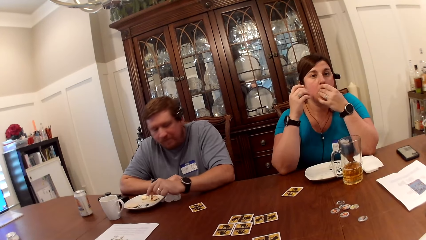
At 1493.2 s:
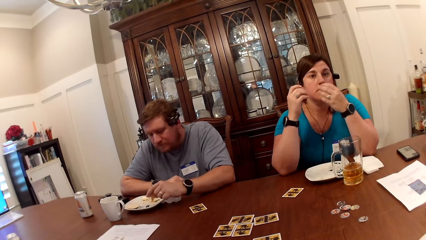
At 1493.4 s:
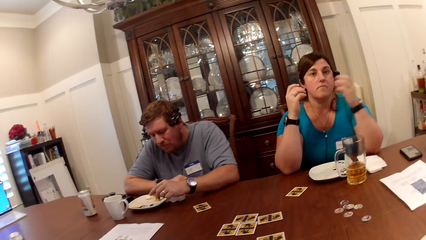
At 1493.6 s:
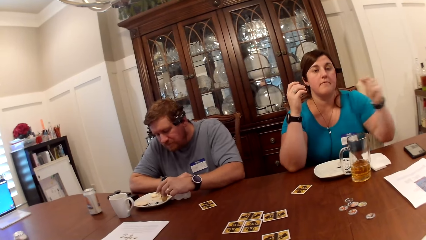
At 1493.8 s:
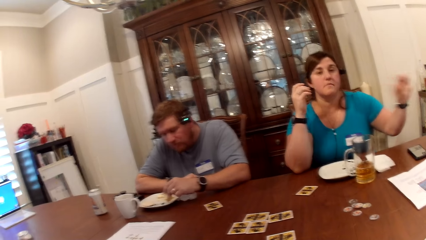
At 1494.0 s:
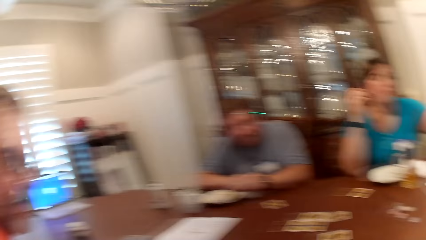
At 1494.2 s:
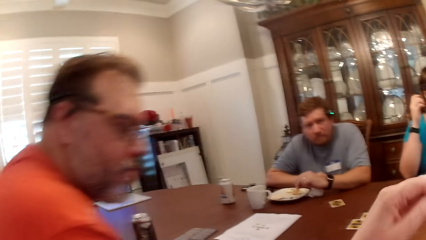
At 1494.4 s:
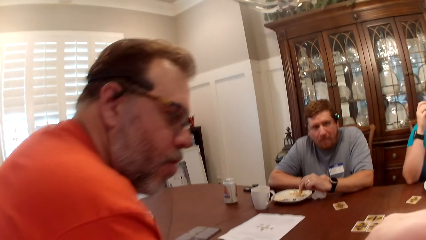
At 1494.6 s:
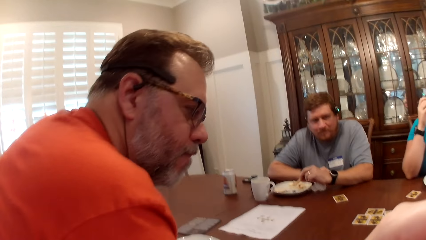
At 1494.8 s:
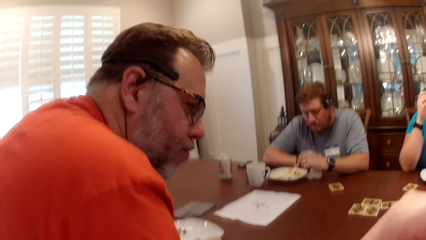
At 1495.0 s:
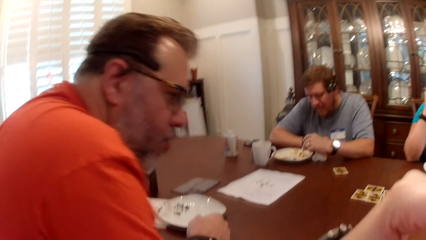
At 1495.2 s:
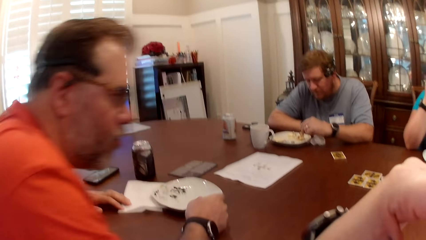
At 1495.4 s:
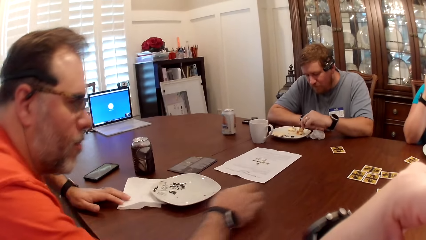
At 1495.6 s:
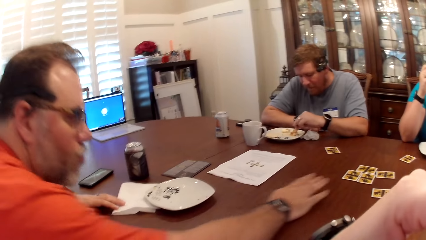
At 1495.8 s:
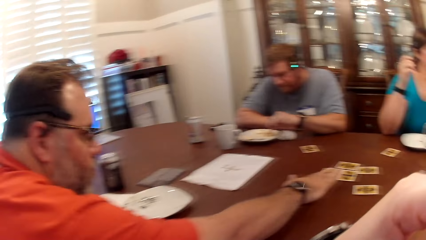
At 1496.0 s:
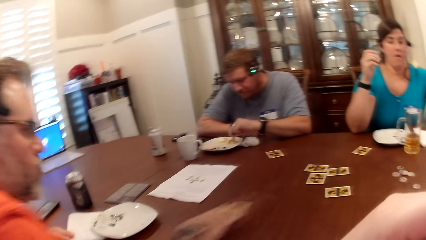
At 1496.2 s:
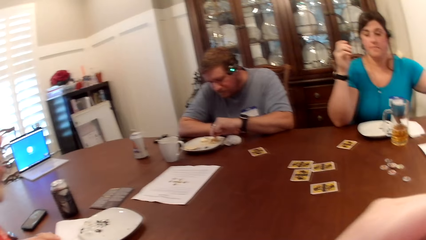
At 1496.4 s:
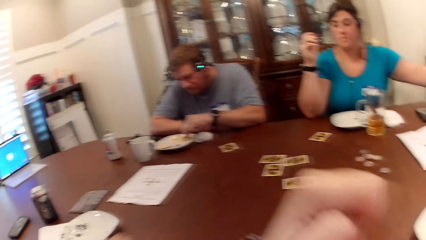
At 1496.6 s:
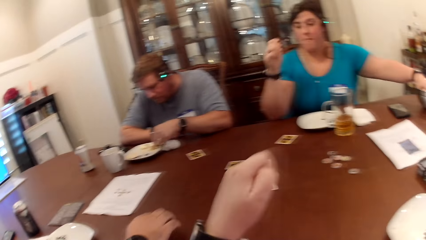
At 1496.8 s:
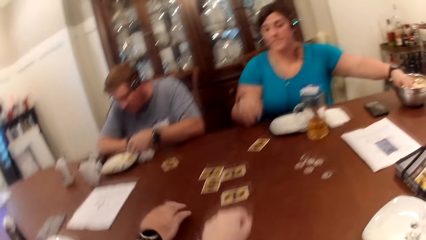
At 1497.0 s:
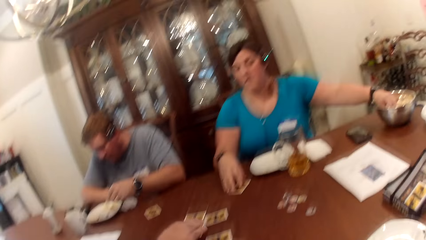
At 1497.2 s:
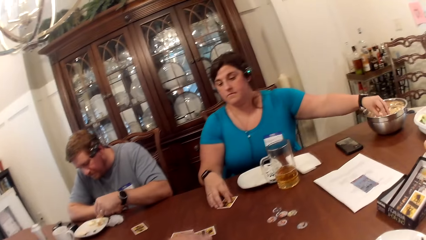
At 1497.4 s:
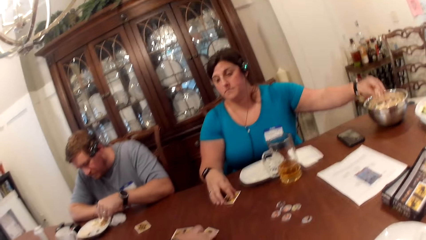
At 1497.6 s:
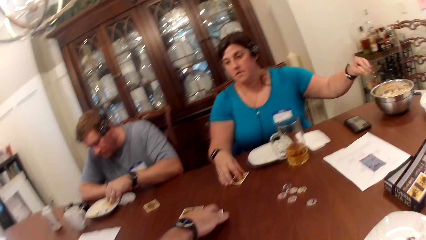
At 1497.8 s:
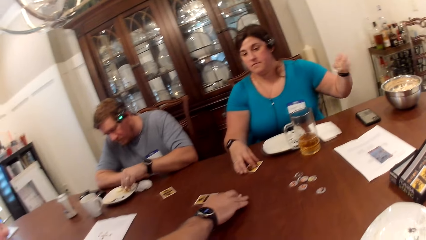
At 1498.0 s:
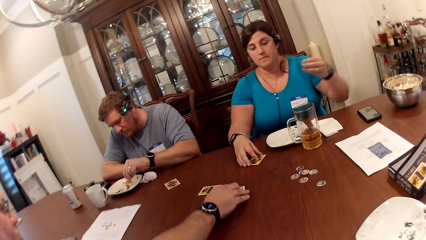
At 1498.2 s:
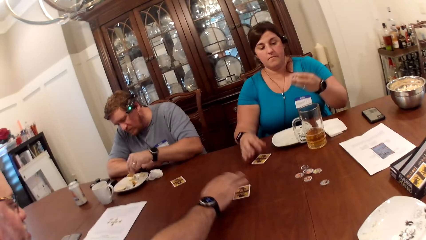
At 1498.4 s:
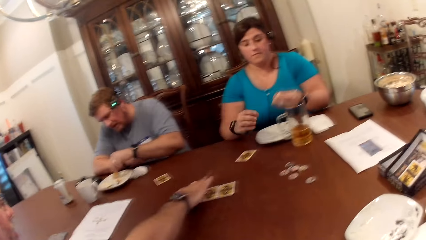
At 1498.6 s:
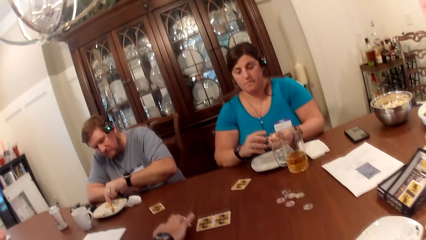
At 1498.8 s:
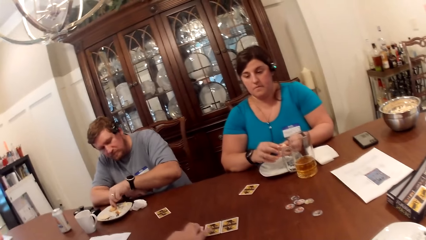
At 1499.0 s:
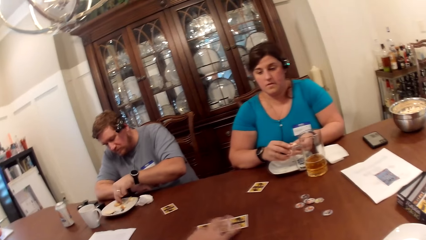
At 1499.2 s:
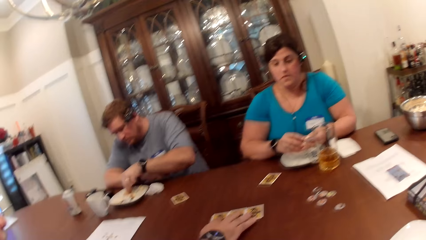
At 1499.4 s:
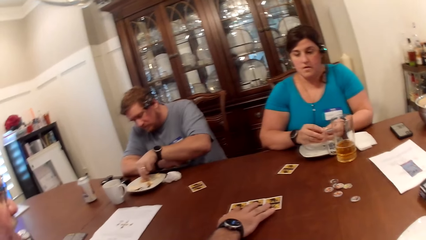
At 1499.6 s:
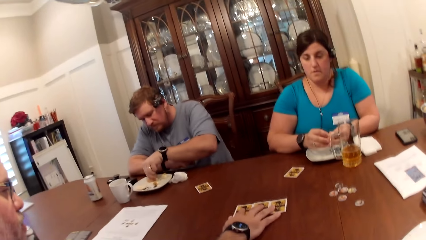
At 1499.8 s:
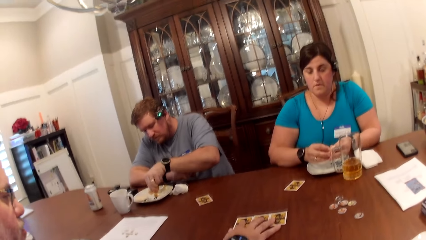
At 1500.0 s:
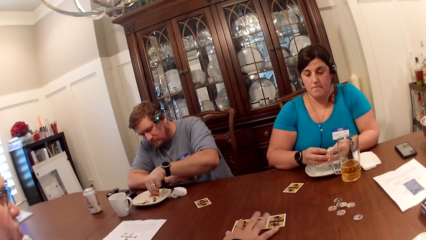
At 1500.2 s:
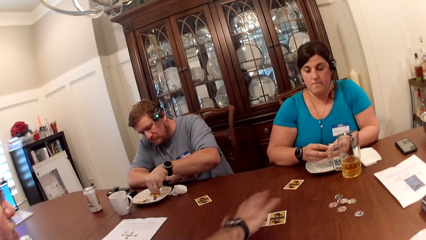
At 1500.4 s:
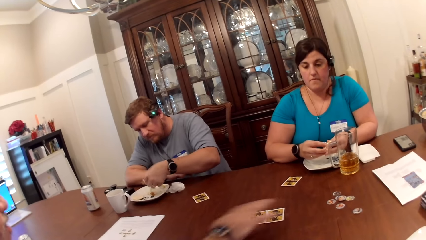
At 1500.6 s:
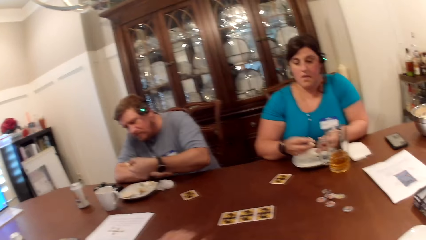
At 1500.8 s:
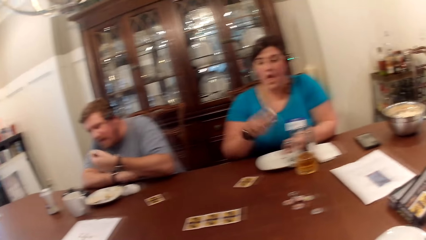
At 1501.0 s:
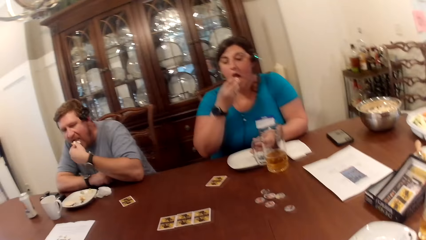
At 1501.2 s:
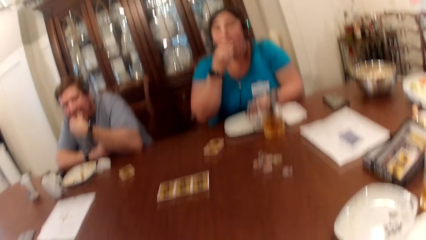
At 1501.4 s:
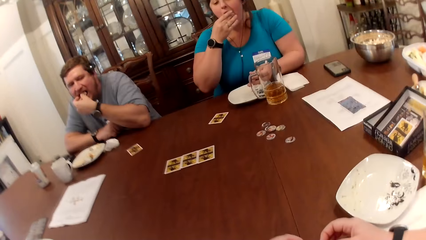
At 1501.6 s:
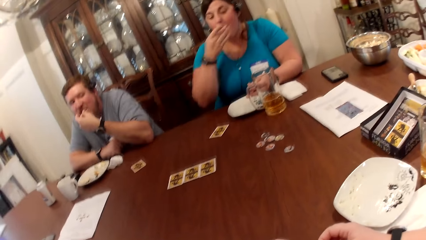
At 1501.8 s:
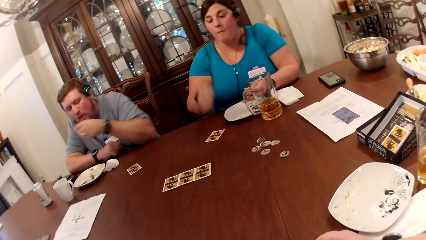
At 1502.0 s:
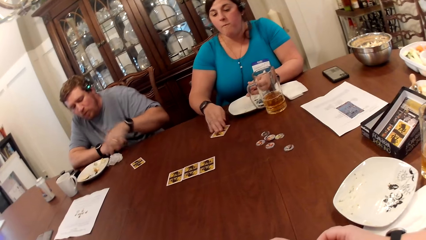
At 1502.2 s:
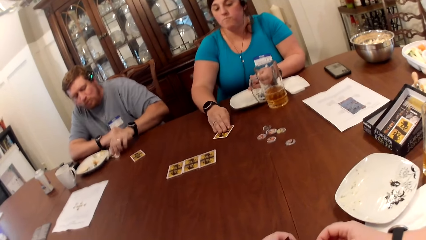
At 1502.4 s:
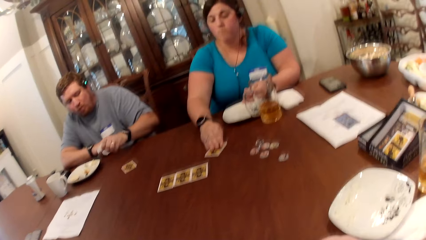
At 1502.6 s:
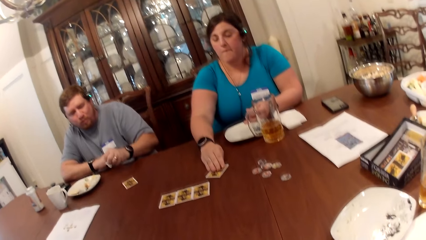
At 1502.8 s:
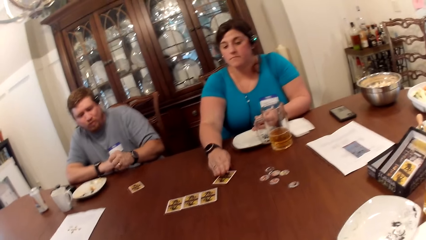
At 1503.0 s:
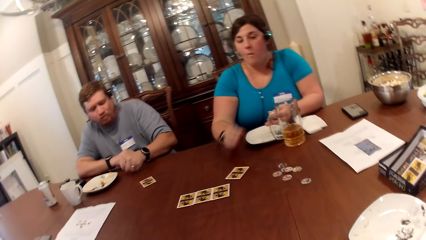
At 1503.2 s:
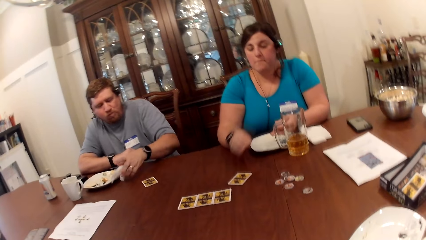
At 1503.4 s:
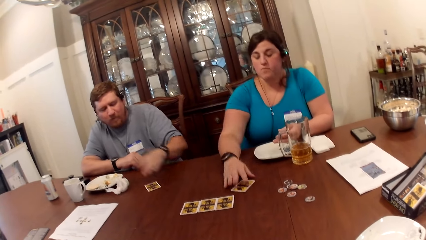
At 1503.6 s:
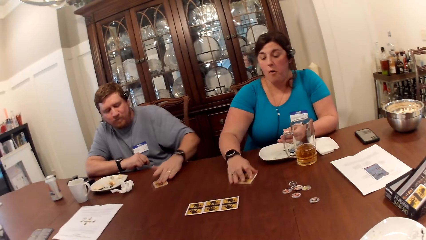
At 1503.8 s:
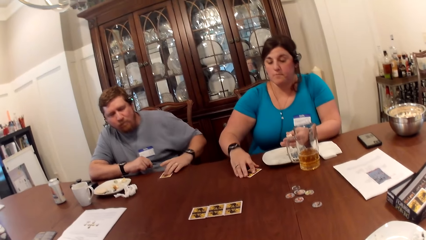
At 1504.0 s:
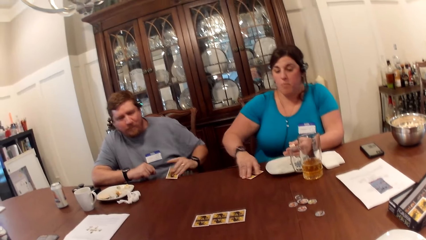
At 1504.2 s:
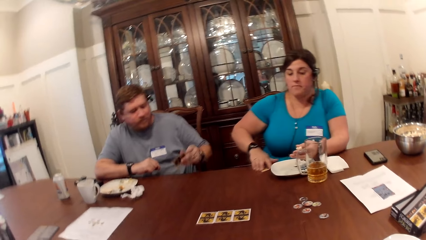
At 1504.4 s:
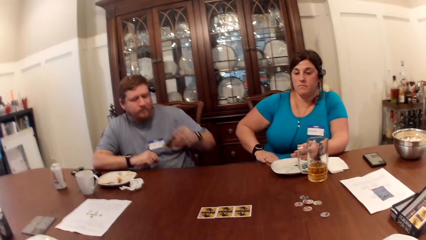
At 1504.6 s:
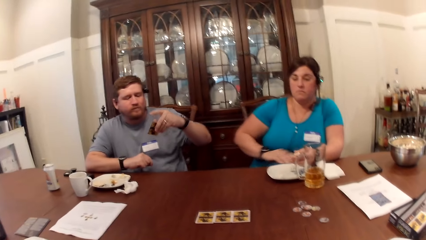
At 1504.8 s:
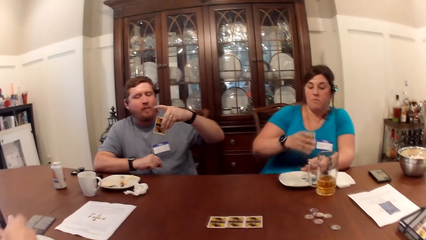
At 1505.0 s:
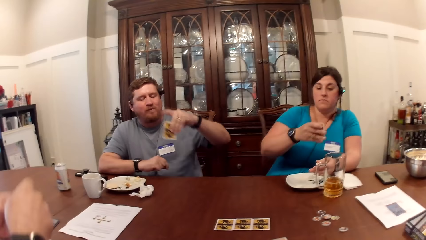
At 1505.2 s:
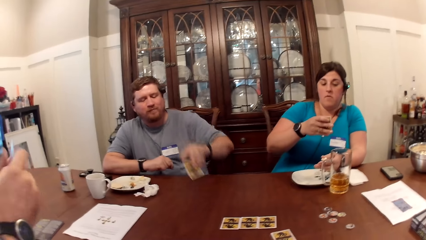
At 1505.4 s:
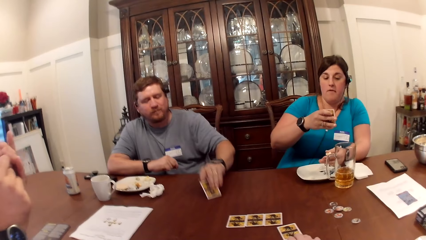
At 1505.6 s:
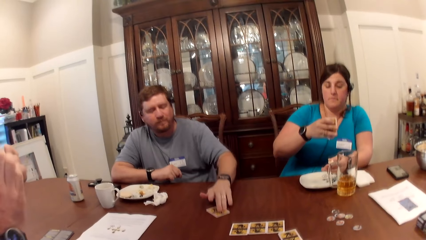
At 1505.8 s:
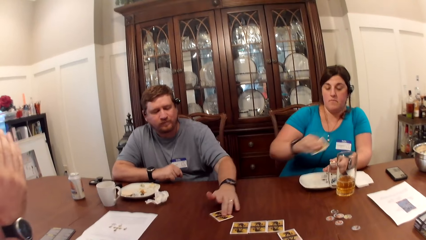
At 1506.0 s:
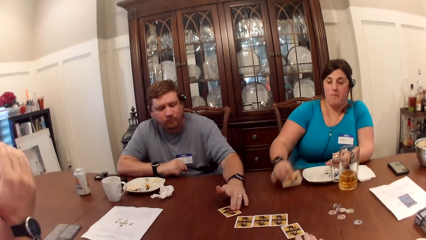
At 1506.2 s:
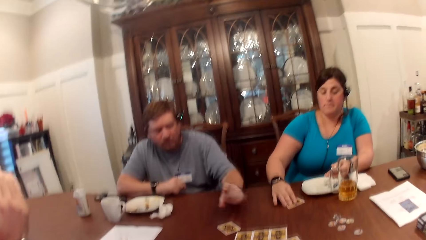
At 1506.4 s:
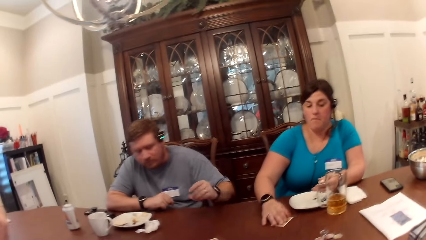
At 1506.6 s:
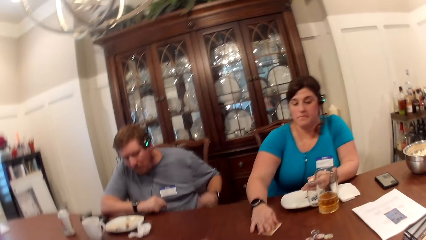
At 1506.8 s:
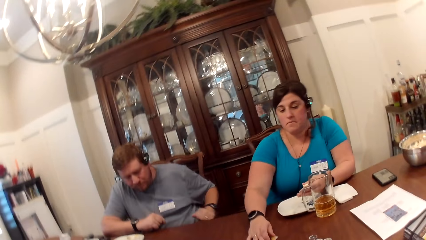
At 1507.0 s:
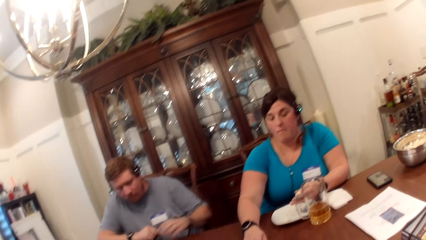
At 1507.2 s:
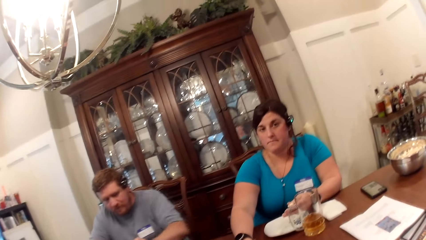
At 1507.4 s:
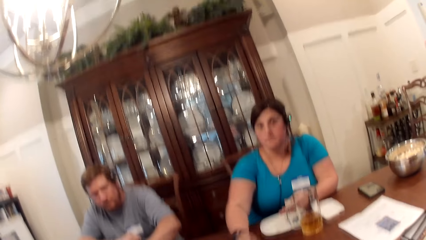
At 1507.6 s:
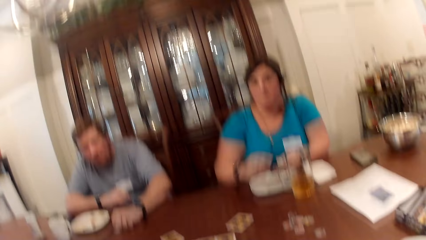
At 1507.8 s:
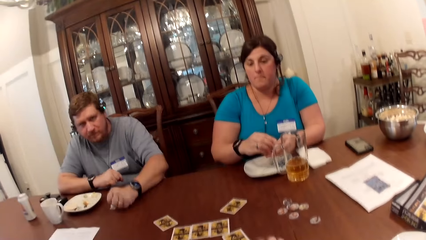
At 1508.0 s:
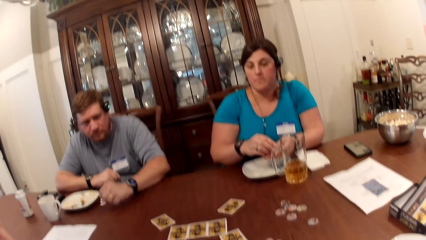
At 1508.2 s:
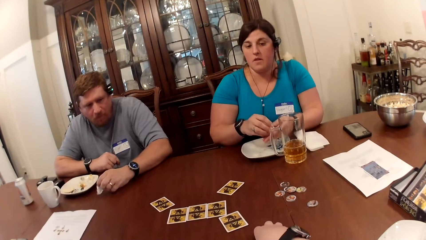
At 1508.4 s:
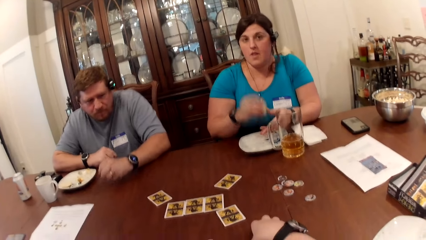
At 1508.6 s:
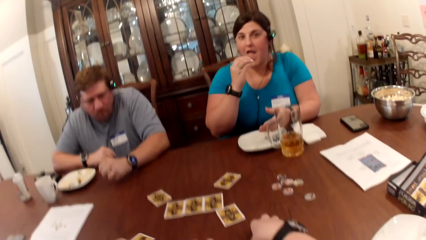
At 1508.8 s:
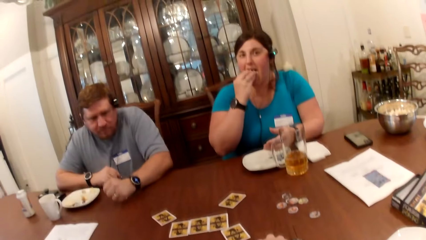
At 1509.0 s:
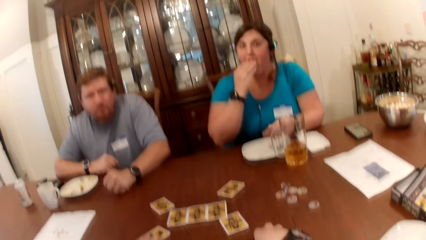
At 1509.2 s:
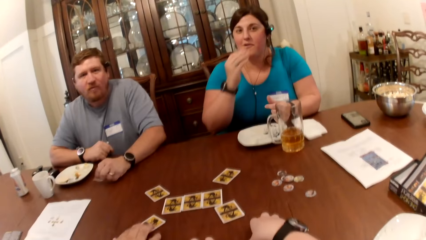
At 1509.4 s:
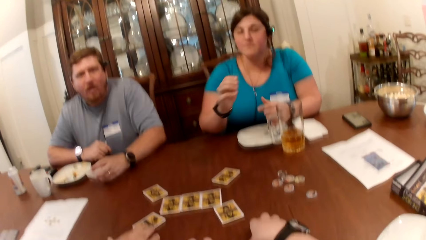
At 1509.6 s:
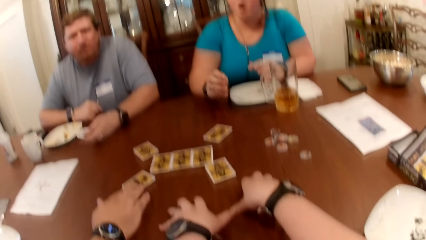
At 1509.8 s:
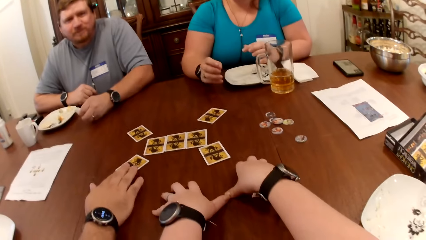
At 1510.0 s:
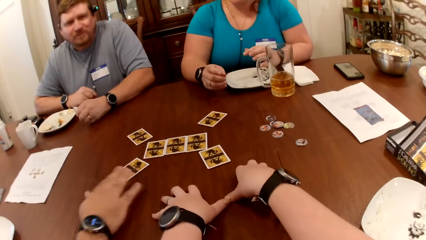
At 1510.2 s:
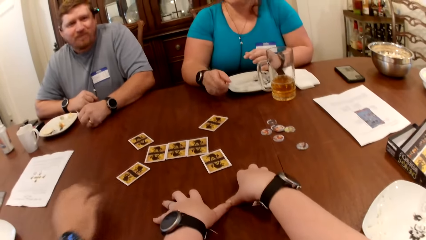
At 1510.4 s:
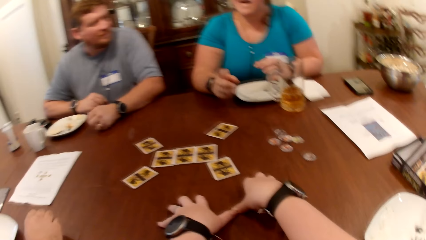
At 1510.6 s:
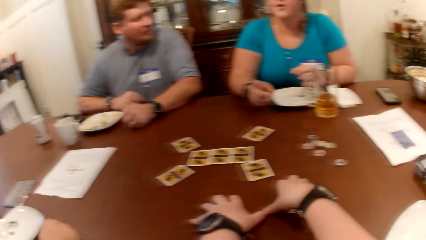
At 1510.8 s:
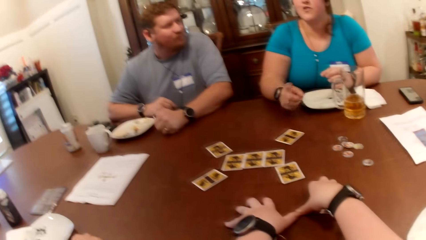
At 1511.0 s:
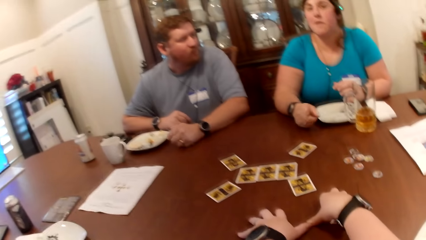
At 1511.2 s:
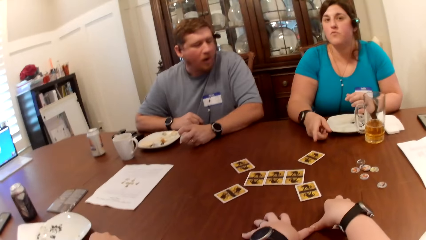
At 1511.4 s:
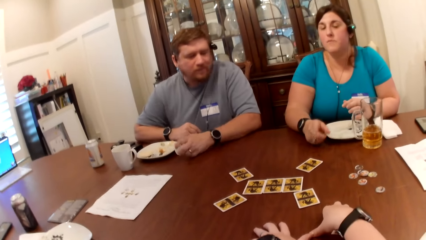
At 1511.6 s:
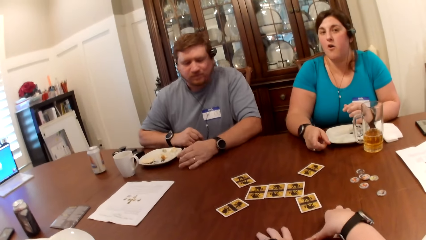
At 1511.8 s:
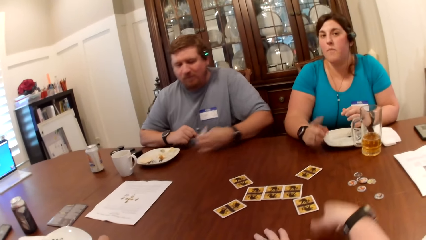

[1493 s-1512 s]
The camera wearer talks. A man talks. Another man picks cards with his right hand. A woman eats with her right hand. A third man eats with his left hand. The woman slides a card with her right hand. The third man picks the card with his left hand. A lady picks a card. The third man drops the card on the table. The woman drops the card on the table. The camera wearer converses with the other man, the third man, and the woman.
